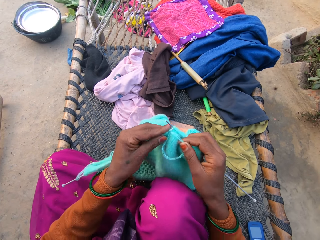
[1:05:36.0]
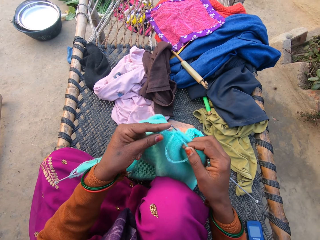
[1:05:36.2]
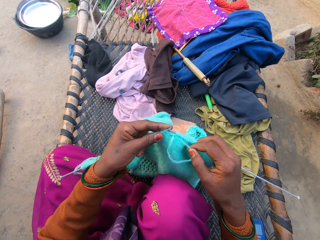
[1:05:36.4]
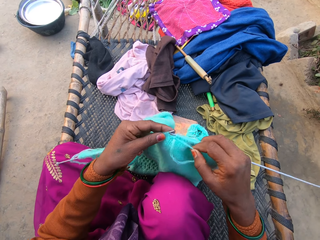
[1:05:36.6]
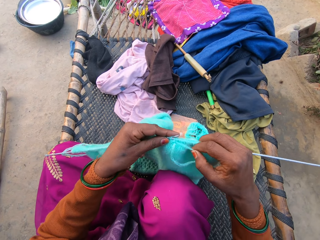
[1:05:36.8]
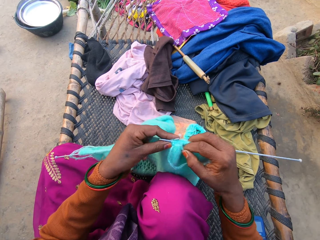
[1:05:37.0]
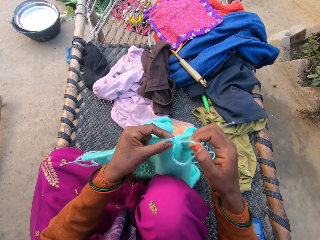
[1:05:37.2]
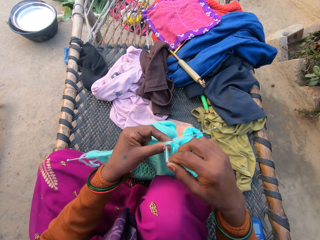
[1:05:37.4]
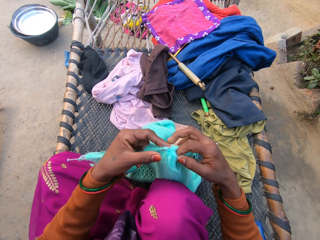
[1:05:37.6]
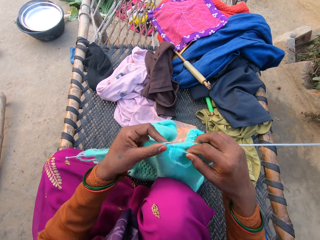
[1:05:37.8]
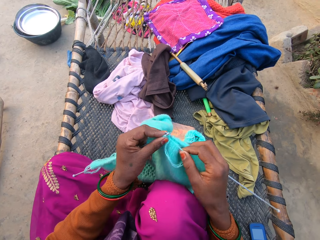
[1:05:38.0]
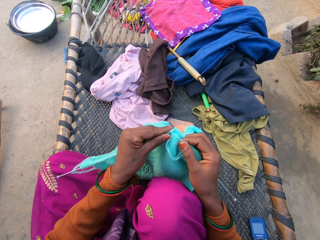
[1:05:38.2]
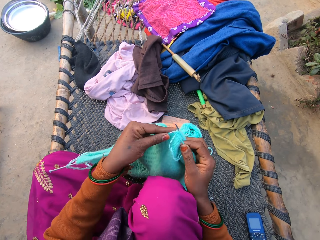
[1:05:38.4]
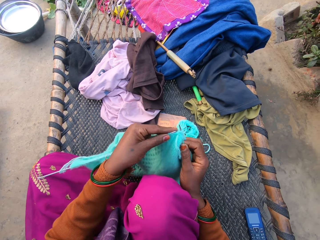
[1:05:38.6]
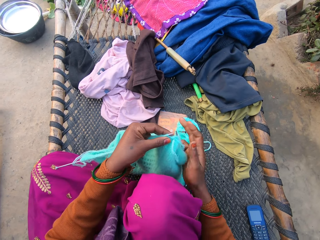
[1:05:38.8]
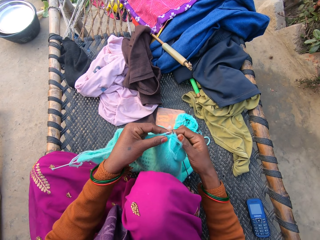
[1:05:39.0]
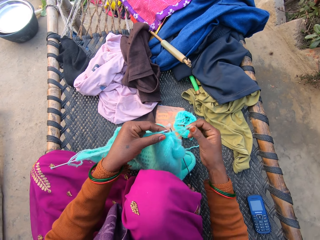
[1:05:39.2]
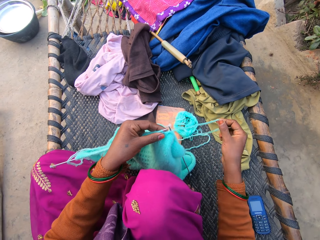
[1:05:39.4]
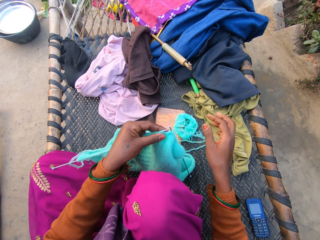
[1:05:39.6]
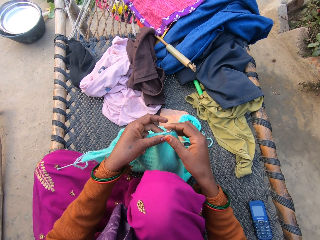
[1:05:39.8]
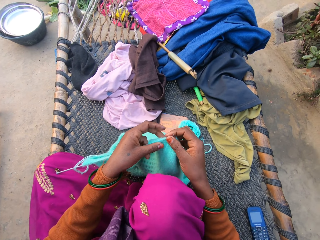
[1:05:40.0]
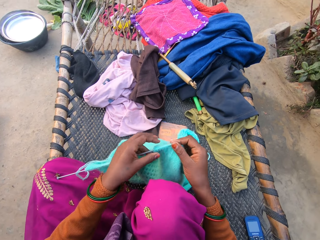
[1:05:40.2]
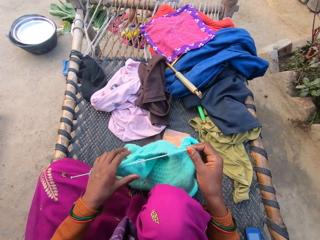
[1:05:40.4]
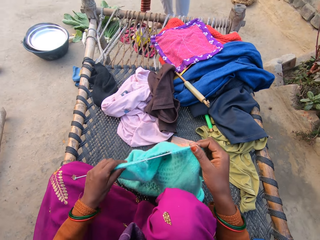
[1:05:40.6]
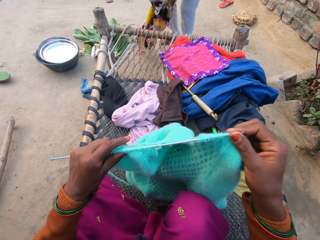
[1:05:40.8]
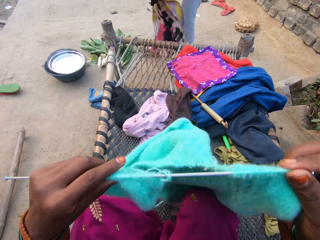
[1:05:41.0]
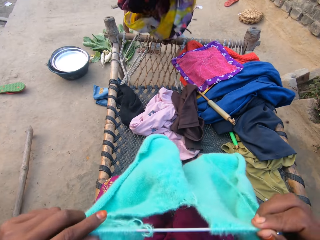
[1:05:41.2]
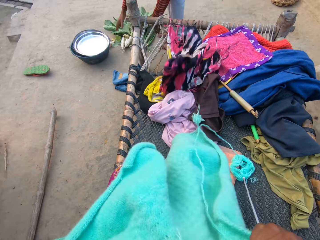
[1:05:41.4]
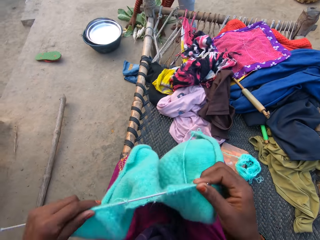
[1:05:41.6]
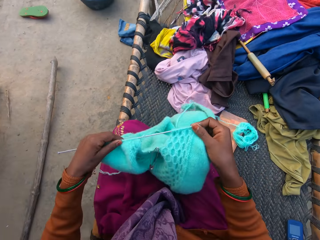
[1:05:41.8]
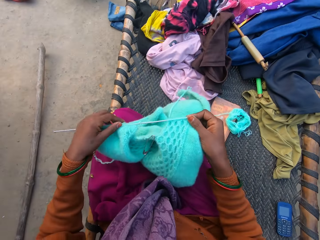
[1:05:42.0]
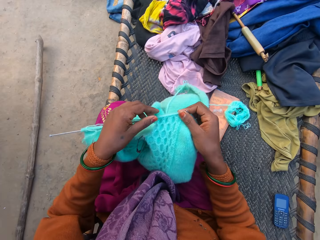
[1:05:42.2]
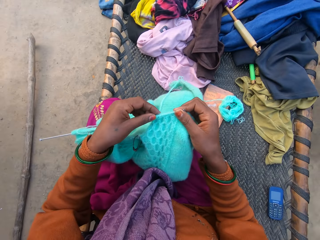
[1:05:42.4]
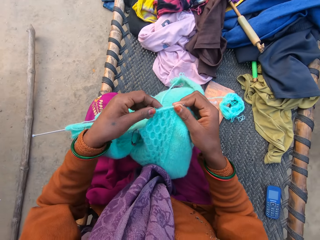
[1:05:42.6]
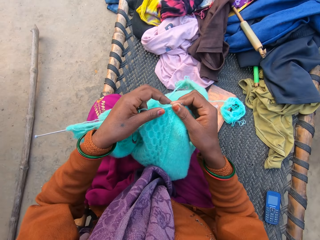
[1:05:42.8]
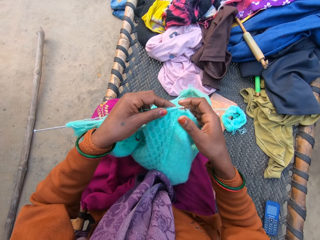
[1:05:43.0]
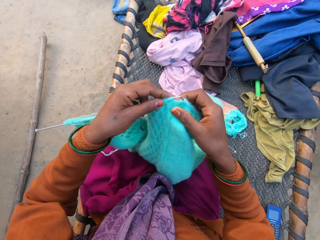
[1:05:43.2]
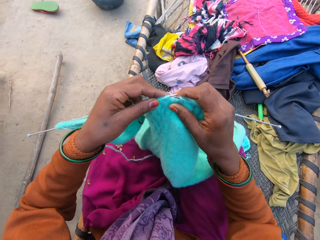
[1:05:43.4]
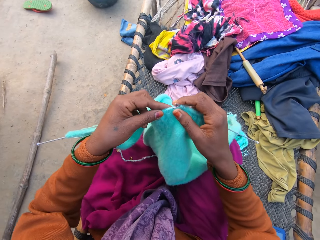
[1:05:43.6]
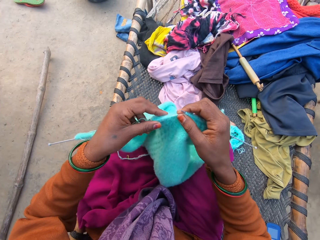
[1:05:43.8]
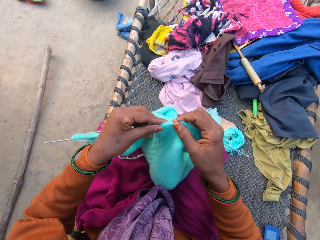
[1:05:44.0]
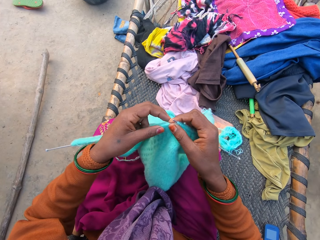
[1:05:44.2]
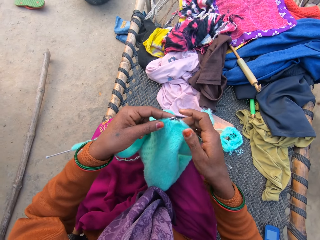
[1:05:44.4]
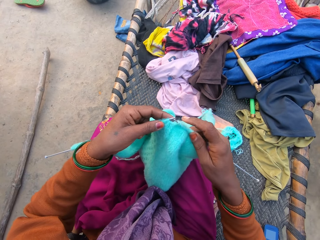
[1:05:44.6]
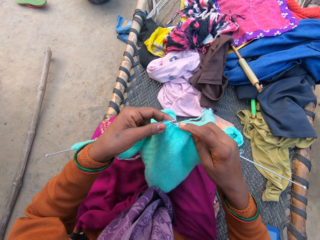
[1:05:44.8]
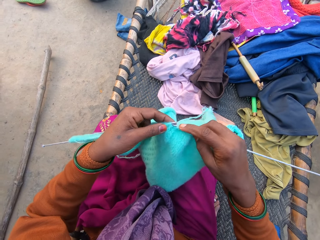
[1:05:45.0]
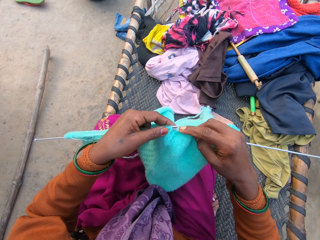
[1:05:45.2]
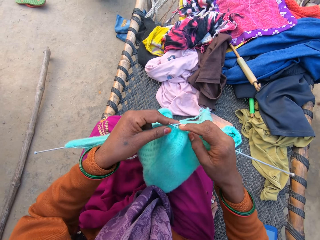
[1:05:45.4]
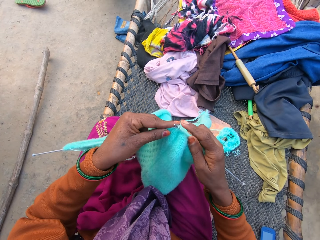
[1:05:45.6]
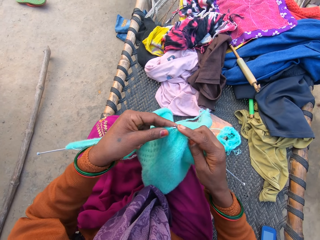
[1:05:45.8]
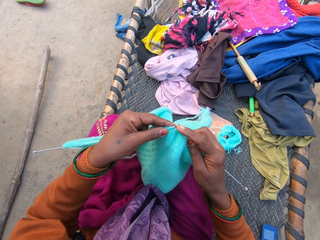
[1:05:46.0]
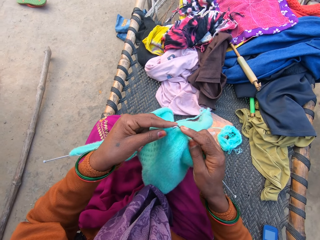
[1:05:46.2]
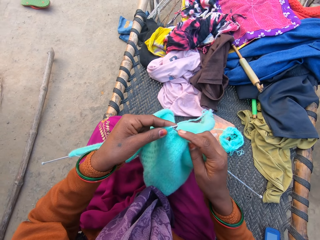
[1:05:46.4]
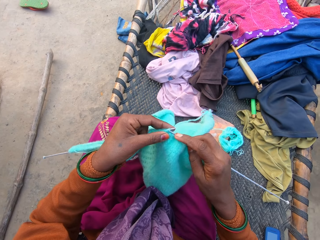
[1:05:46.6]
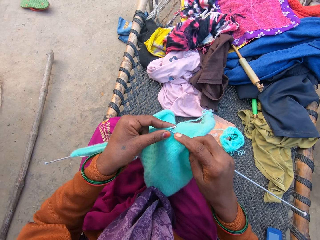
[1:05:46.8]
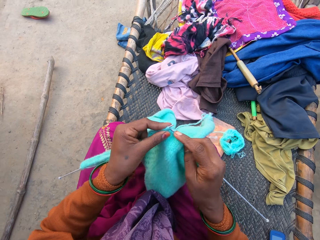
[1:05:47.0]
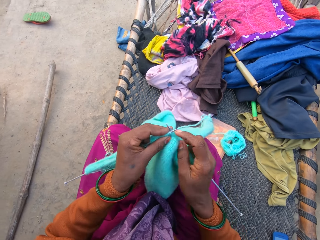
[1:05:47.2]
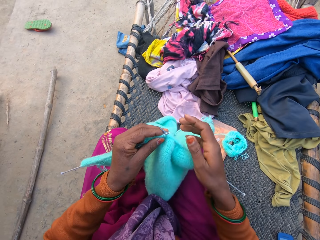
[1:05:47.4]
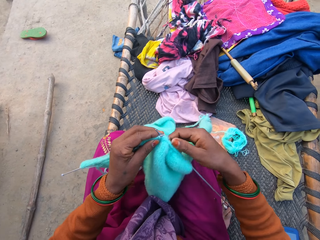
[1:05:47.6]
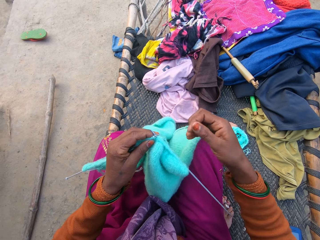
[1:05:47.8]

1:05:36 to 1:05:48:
The camera wearer pulls a string. They adjust a sweater in both hands. A woman moves a piece of cloth from the floor to a mat with her right hand. The camera wearer lifts a fabric. The woman picks vegetables. The camera wearer drops the fabric, lifts the fabric, knits the sweater with a pair of knitting needles and wool in both hands, and drops the fabric.

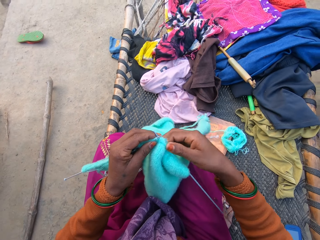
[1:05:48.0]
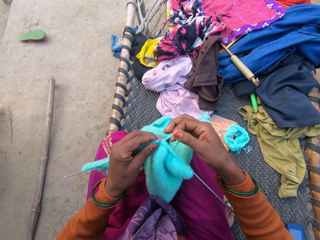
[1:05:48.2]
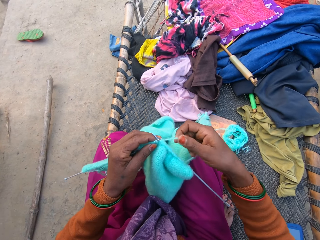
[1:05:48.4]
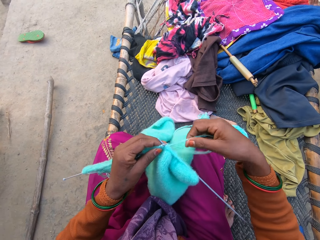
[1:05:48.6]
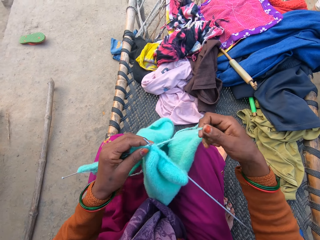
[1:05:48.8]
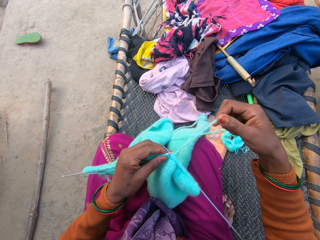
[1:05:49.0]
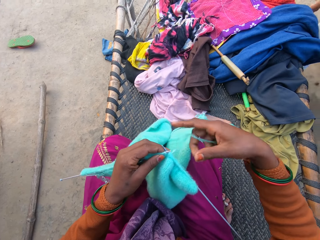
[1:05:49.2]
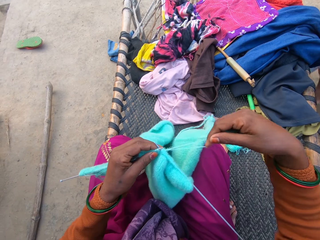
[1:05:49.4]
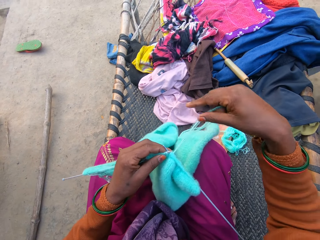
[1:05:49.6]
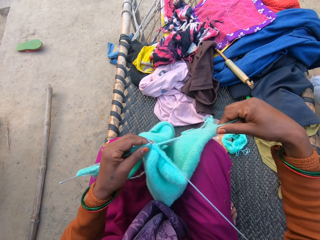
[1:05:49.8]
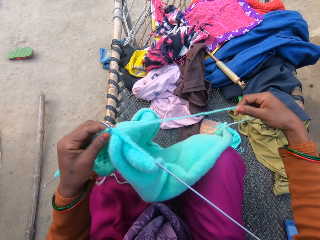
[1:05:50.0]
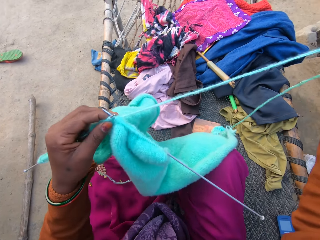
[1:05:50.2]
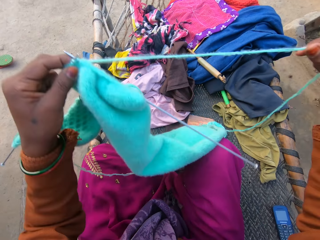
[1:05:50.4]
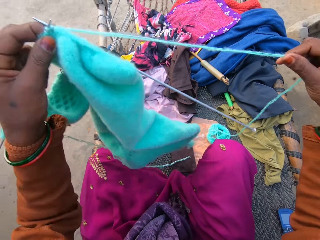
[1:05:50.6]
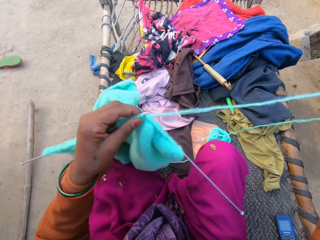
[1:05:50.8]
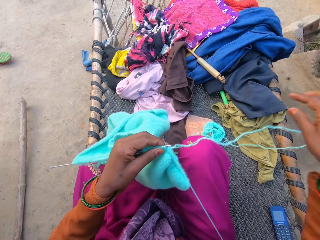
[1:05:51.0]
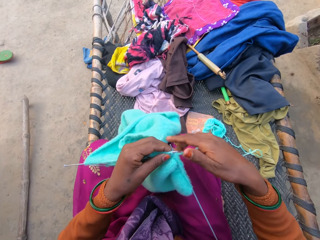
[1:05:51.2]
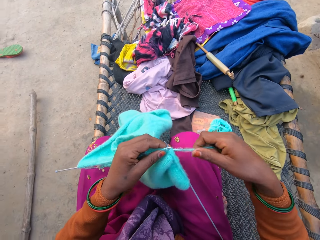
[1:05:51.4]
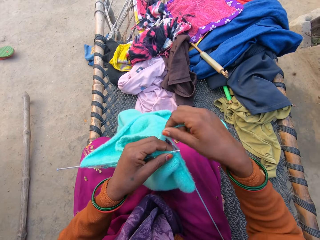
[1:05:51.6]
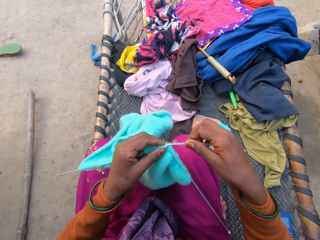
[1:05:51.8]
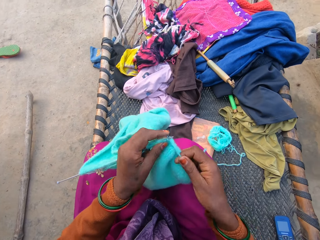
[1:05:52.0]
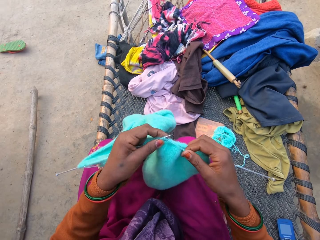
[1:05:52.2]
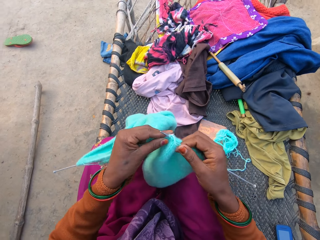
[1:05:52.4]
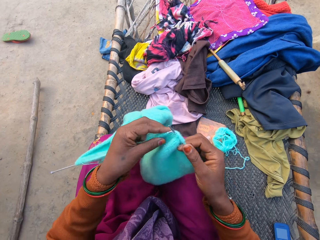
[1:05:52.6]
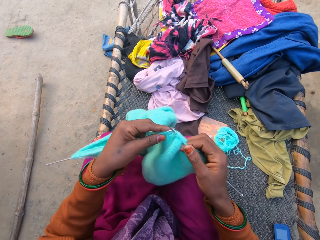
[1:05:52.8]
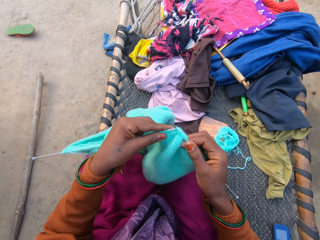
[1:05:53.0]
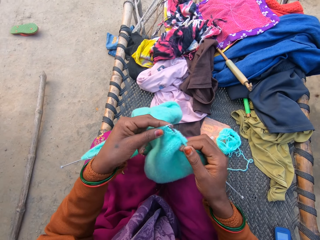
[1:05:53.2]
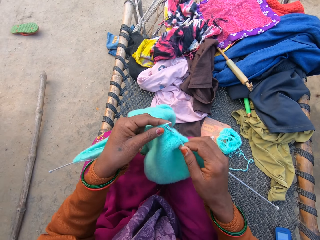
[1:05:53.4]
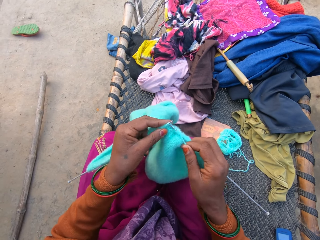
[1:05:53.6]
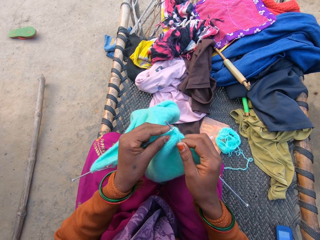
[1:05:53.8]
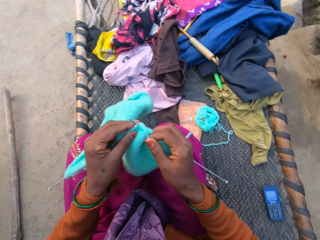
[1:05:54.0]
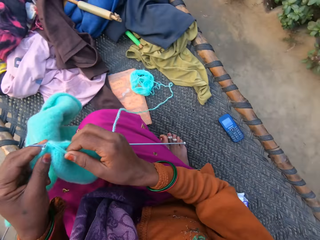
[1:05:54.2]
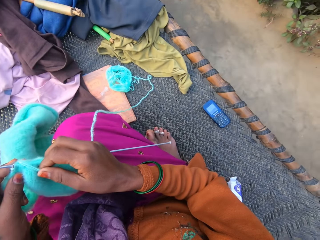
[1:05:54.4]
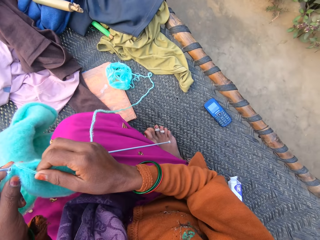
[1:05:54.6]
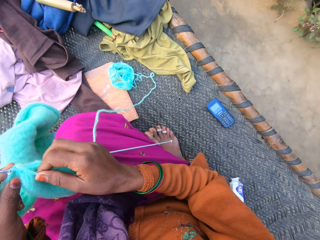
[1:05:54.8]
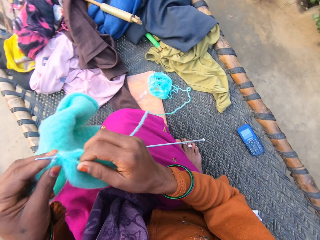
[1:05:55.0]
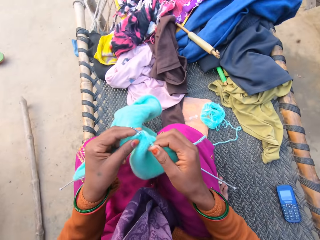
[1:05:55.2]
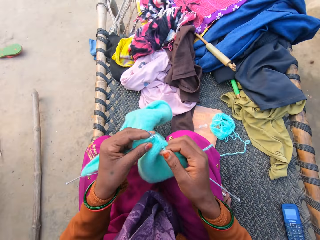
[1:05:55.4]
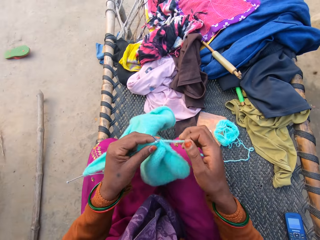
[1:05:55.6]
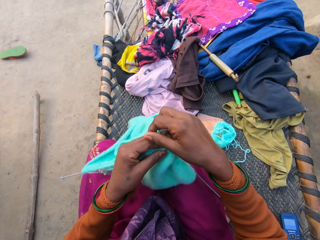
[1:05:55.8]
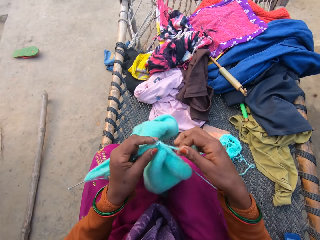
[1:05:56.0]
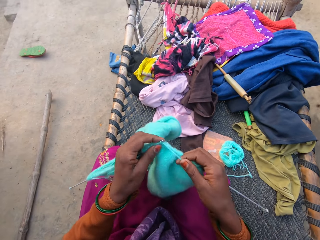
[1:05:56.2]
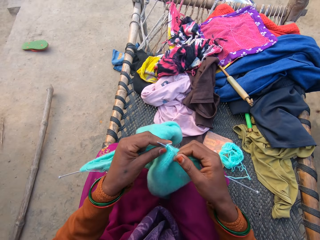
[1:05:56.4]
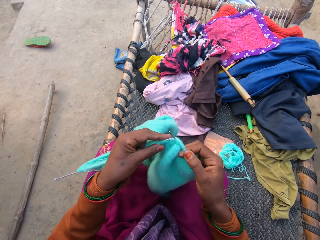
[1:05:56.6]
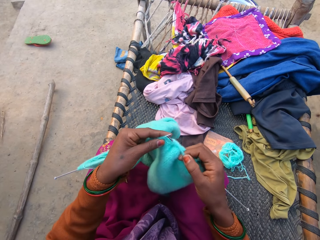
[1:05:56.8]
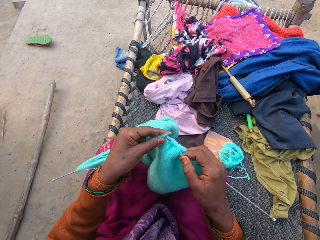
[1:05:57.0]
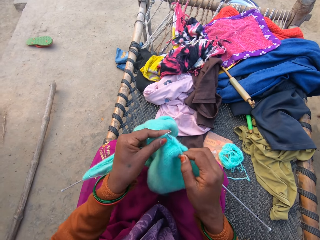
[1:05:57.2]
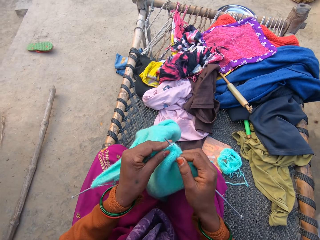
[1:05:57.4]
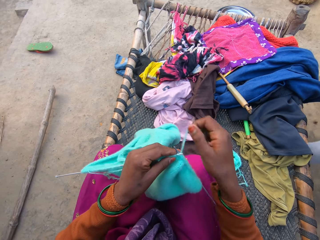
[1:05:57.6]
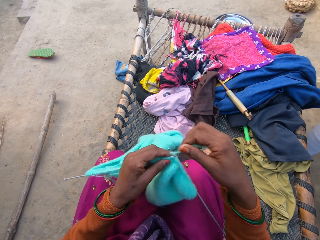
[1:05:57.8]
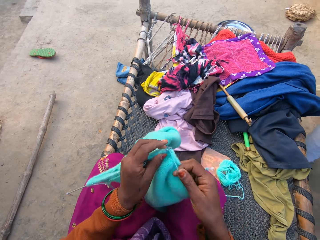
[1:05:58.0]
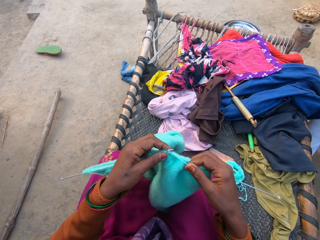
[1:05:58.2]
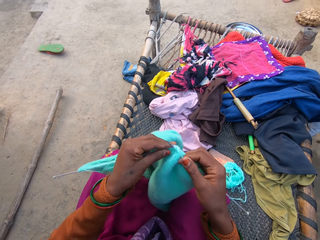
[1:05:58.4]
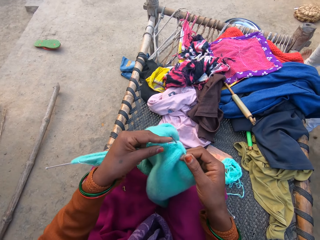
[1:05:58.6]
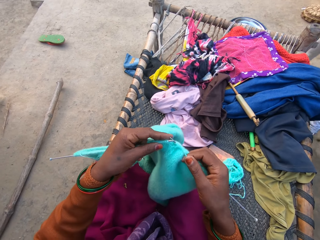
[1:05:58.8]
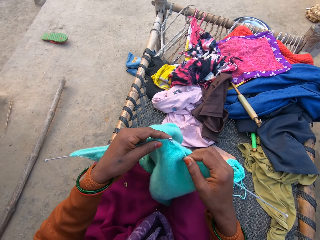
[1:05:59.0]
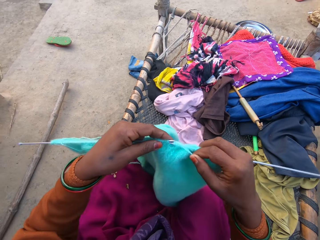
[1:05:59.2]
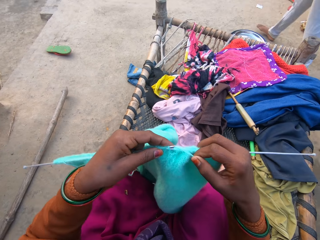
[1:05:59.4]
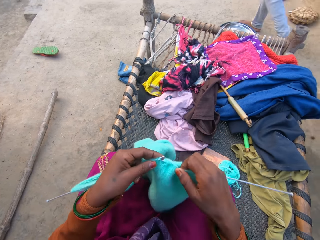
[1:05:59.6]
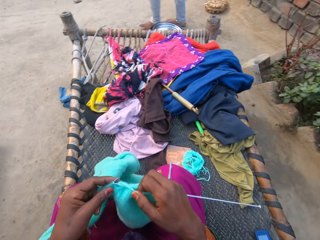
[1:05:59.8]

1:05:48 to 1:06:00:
The camera wearer pulls a string. They lift a fabric, lower the fabric and weave the fabric. They turn right. They turn left. They weave the fabric. They interact with a woman. The woman passes near the camera wearer.
